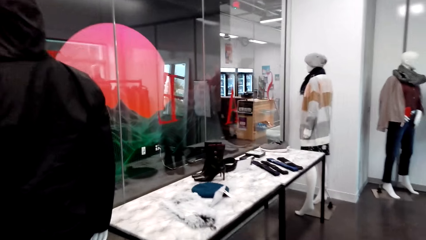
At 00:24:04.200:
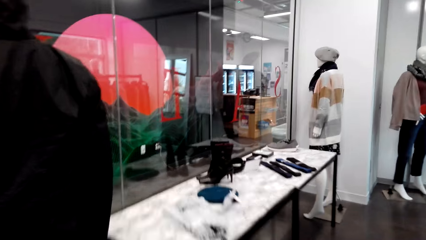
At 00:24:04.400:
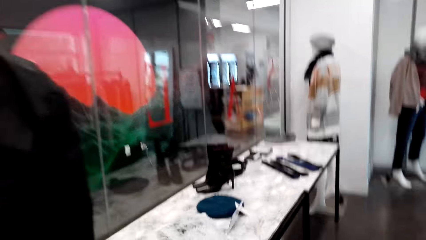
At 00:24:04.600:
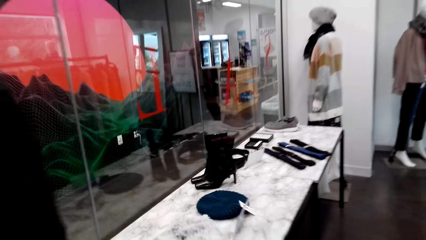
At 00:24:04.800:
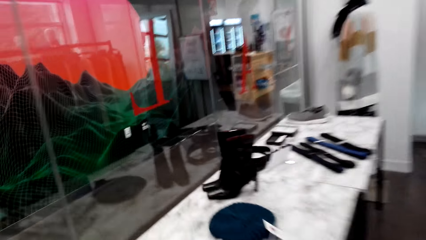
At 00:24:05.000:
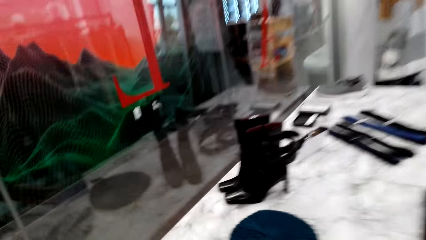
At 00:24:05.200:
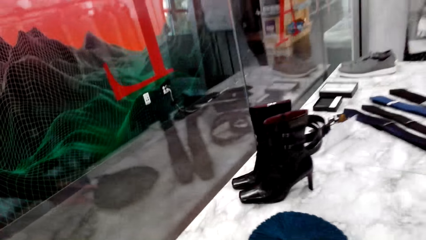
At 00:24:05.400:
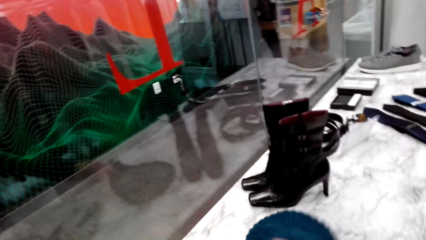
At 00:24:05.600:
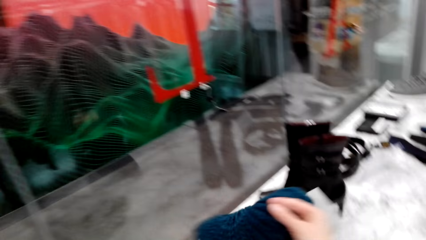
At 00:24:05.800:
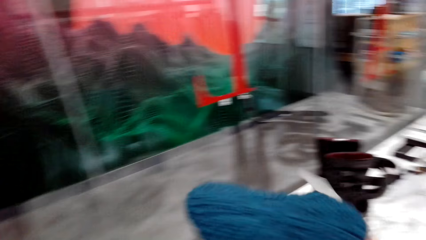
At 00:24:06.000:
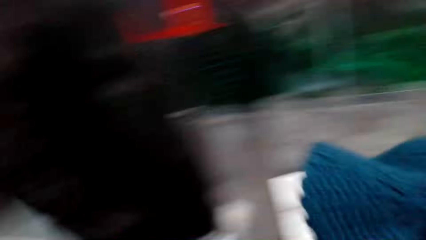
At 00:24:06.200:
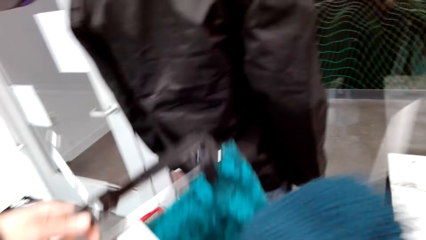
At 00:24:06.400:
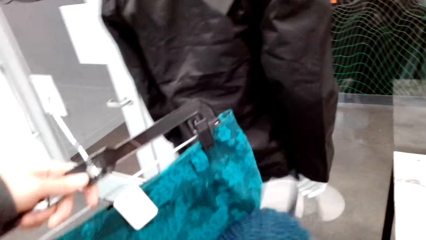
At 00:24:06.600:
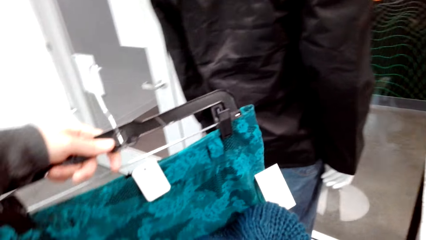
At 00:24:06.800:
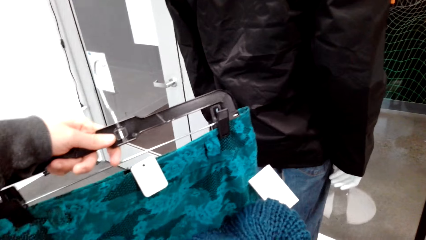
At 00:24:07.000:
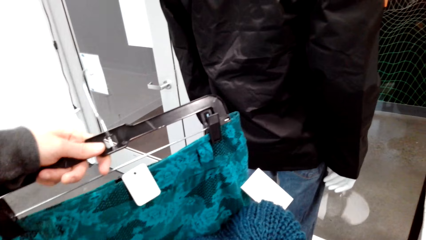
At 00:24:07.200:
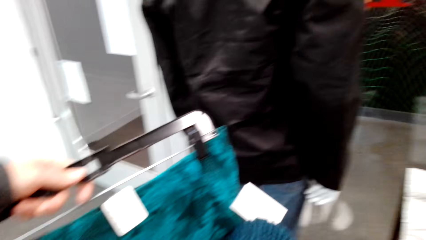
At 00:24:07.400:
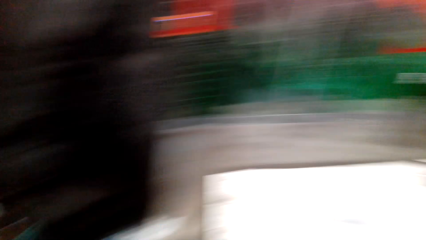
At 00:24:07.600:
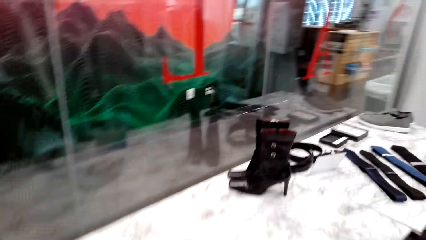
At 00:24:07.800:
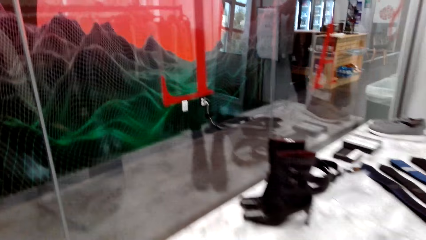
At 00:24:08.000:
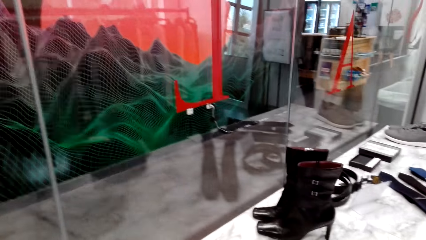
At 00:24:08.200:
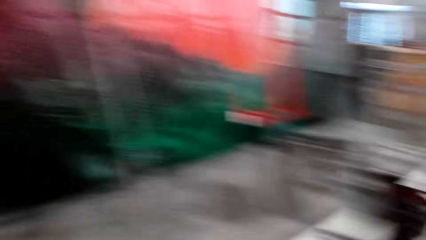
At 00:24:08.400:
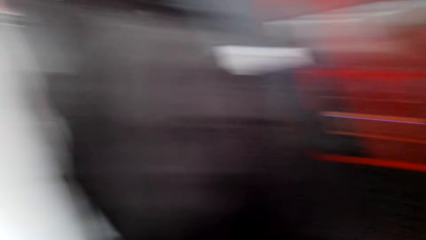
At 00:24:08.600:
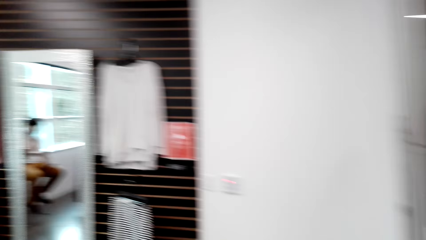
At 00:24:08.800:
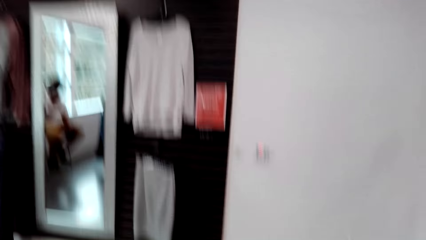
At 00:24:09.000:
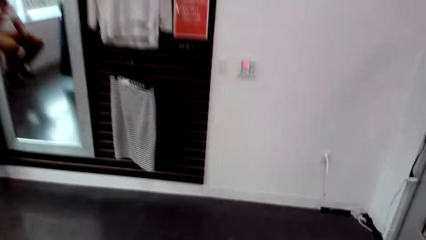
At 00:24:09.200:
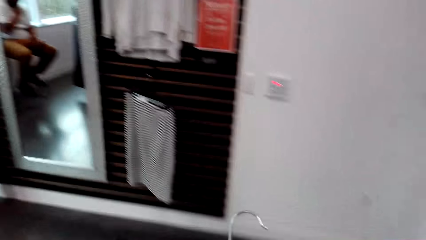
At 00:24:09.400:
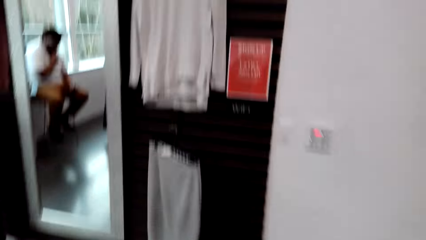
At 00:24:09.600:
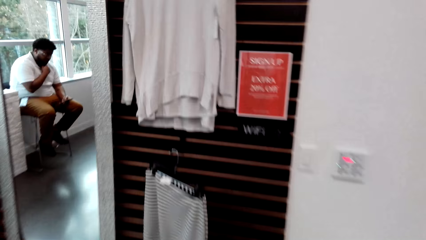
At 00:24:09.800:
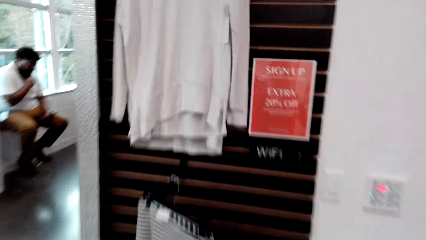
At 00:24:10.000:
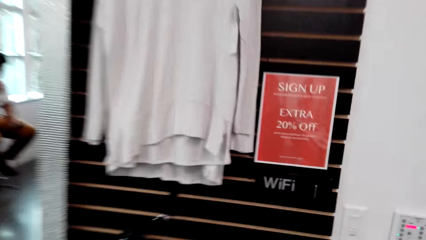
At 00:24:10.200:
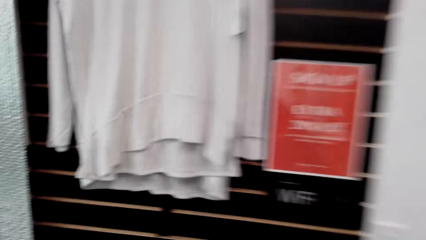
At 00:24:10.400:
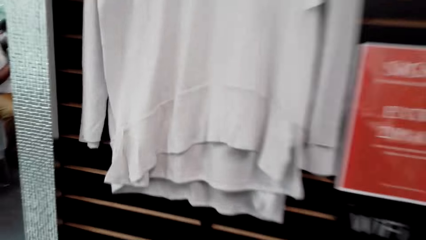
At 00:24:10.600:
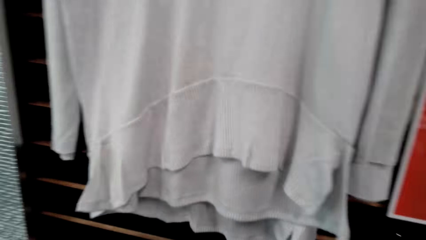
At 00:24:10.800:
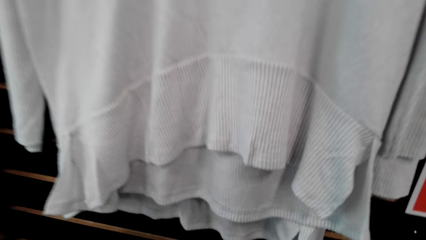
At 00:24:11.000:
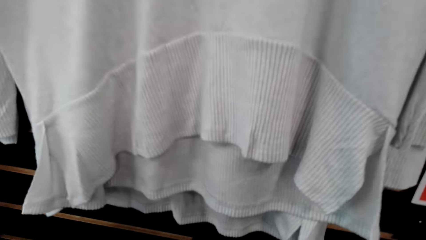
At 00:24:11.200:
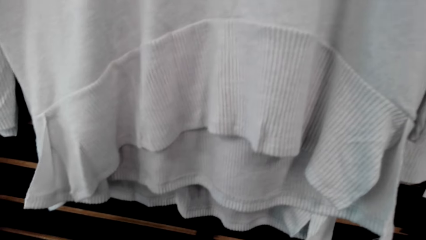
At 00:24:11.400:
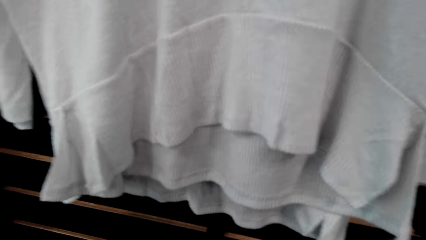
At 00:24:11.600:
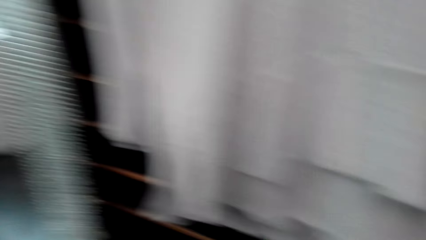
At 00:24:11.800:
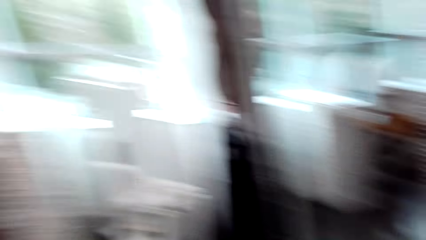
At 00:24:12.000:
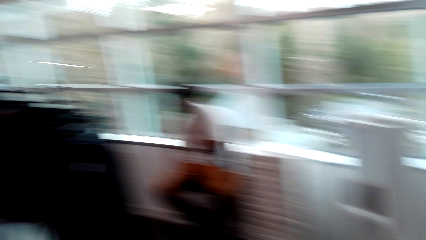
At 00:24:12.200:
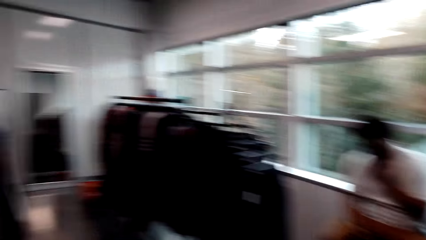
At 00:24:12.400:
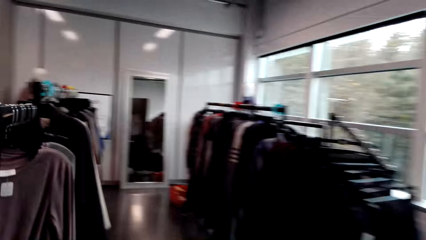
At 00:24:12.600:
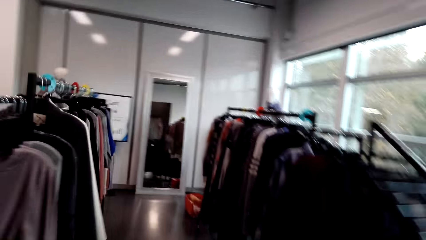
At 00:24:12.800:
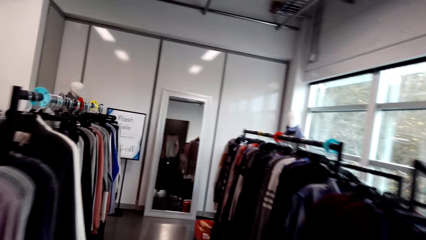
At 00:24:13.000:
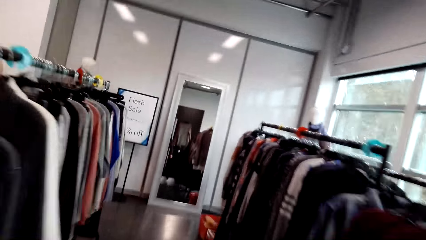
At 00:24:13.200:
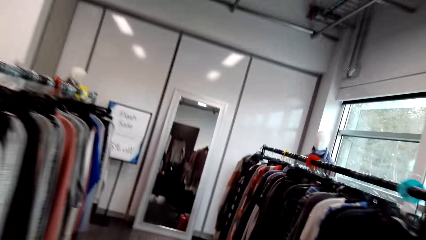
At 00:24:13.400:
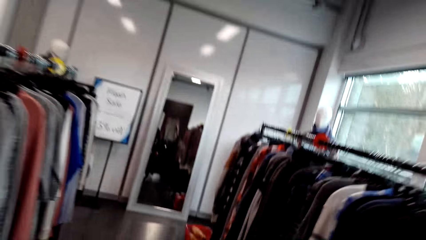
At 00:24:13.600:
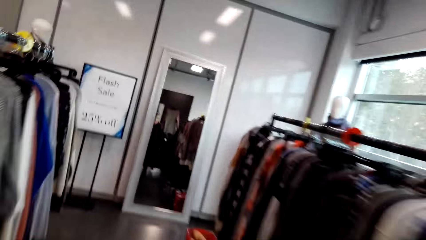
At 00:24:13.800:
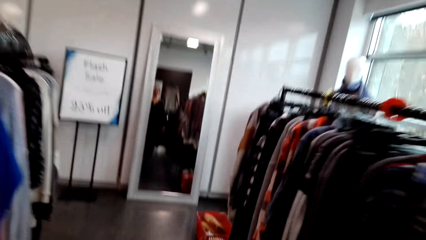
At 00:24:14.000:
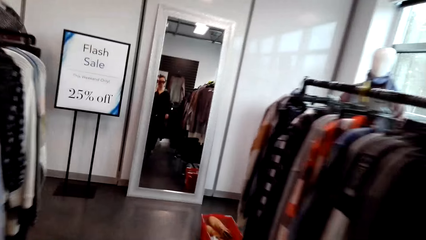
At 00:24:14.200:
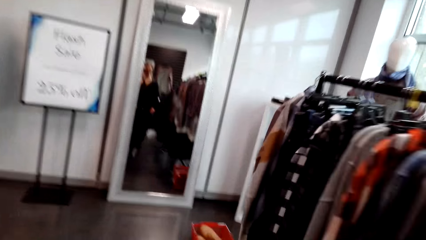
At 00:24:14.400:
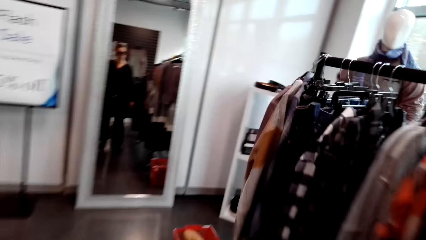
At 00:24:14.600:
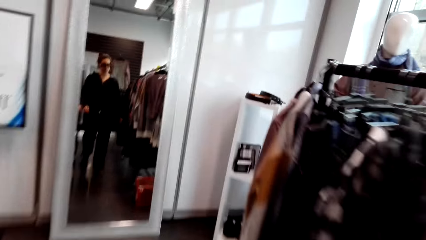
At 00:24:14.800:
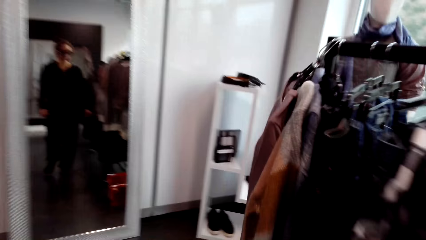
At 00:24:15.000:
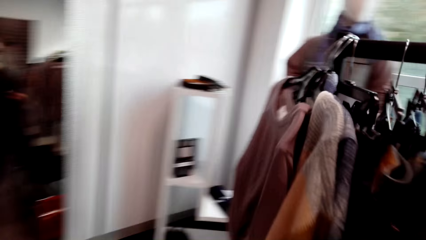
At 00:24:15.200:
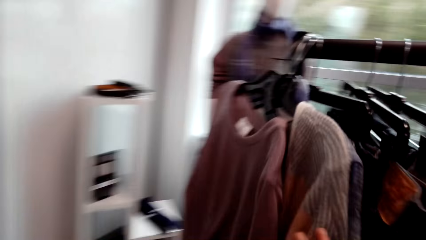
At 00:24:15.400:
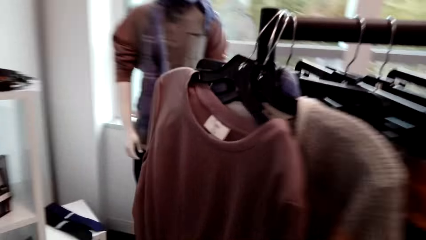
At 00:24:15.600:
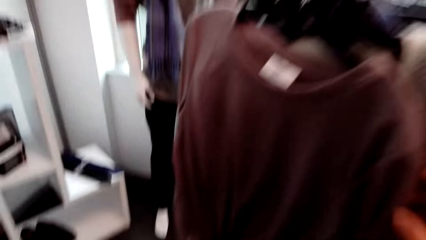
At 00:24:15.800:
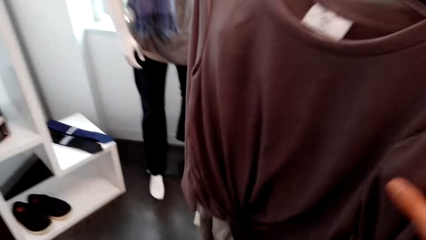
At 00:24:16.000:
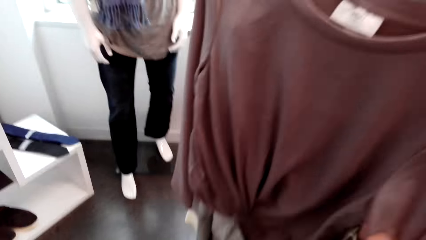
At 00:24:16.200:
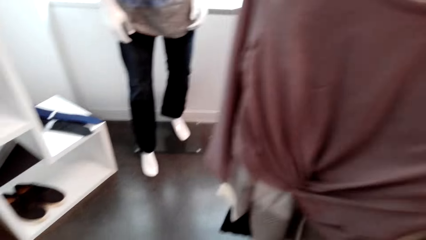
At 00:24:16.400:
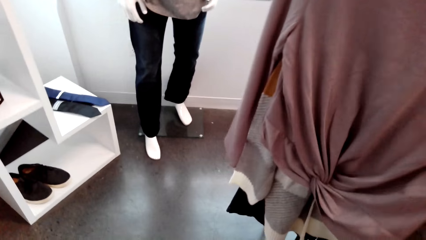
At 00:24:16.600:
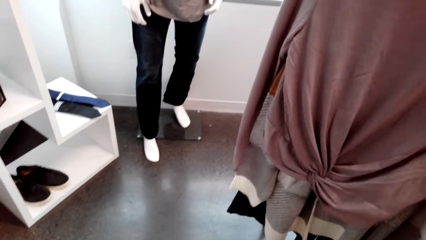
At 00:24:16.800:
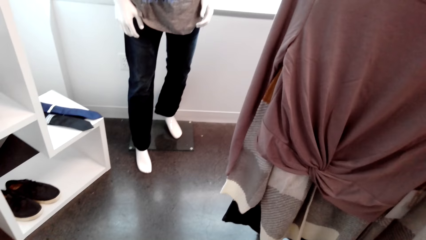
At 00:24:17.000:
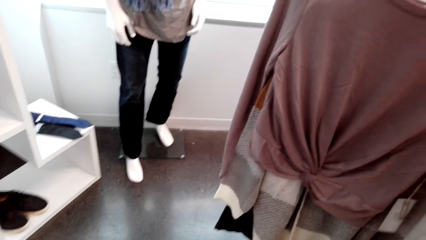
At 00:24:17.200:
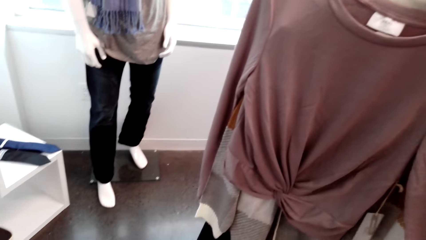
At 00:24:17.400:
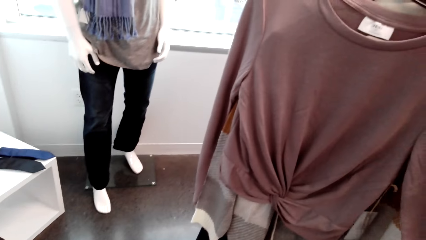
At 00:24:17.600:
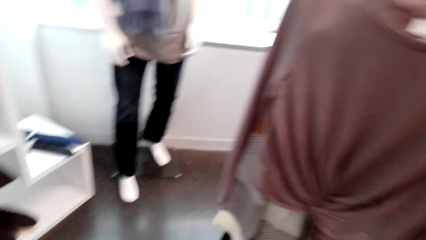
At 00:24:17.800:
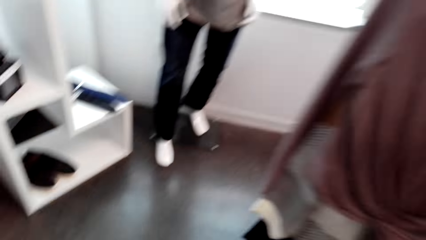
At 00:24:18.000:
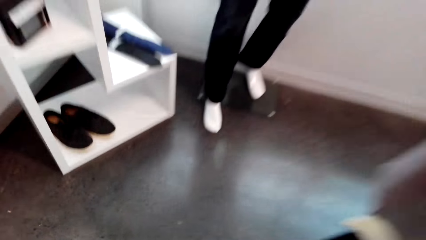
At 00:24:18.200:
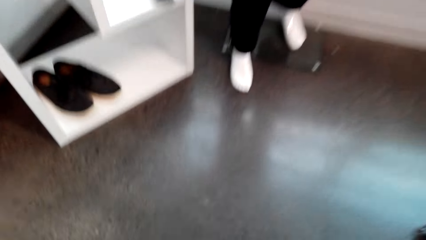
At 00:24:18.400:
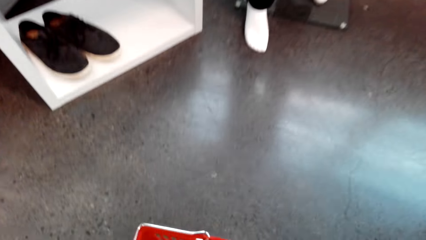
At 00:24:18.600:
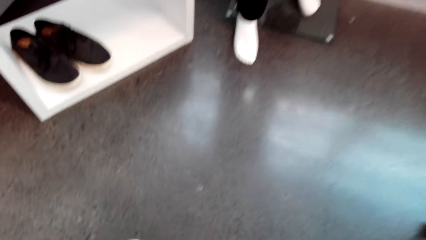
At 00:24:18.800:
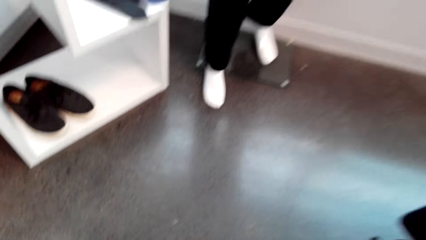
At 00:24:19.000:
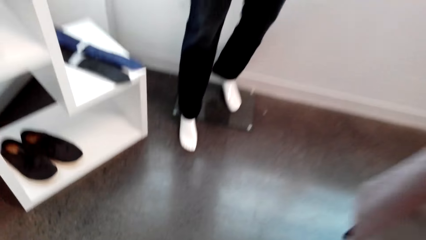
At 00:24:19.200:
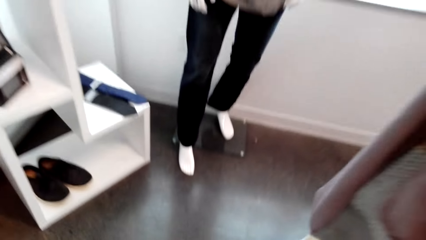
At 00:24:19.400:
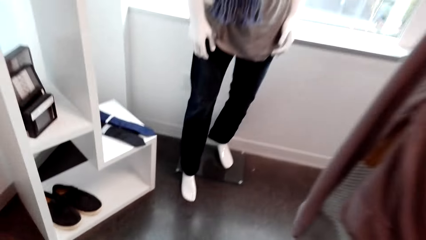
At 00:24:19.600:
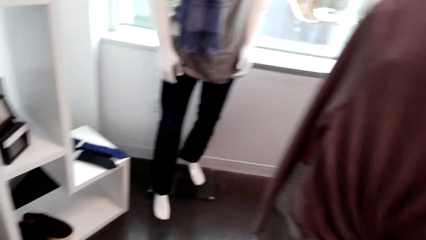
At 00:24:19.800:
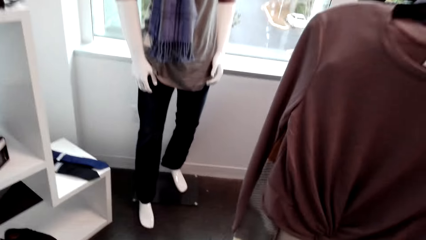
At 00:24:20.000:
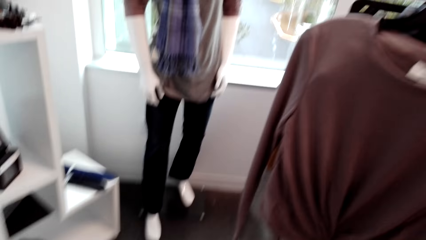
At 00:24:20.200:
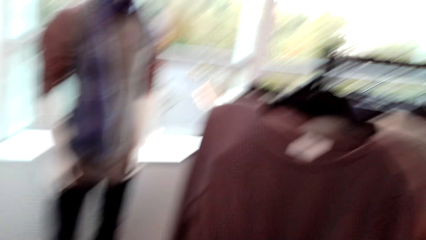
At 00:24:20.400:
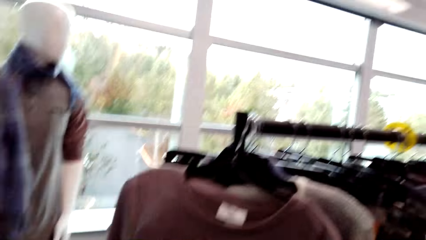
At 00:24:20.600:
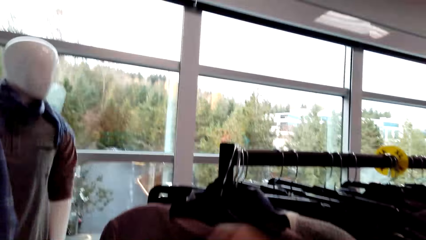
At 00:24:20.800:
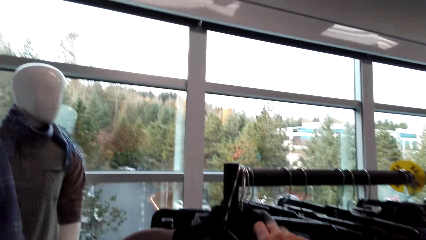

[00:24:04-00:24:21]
The camera wearer picks up the hat. They hold the skirt. They look around the room. They move around the room. They move around the room again. They touch the blouse.
